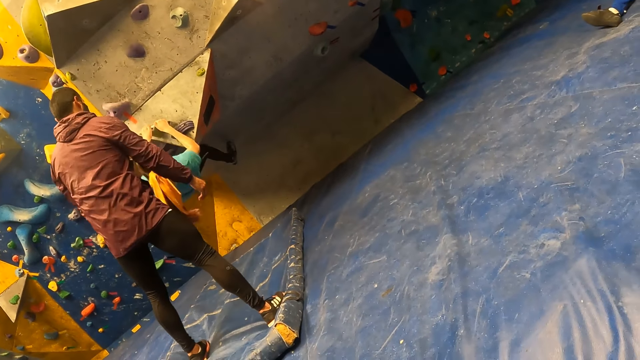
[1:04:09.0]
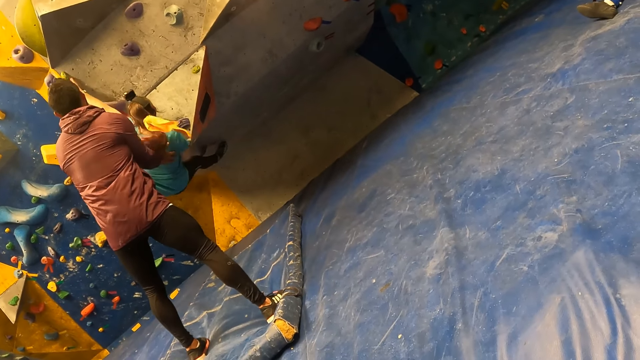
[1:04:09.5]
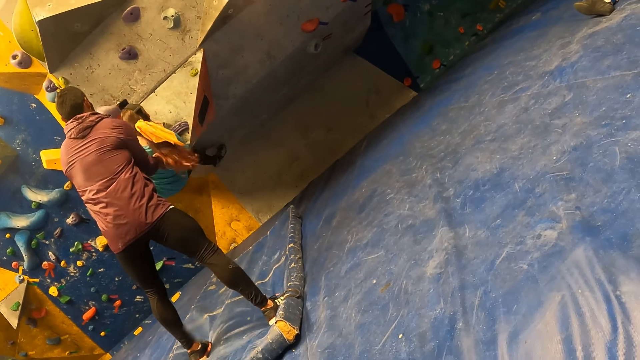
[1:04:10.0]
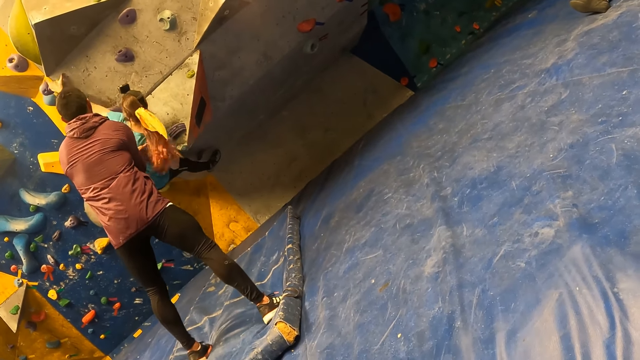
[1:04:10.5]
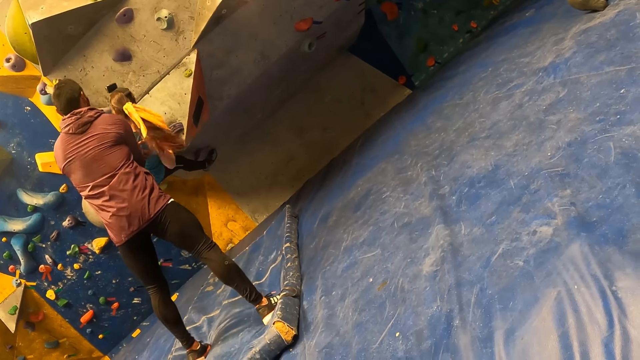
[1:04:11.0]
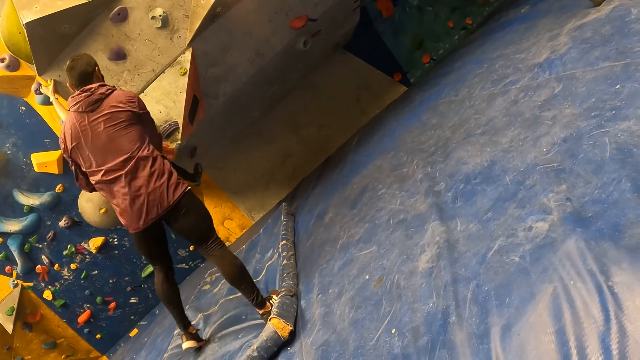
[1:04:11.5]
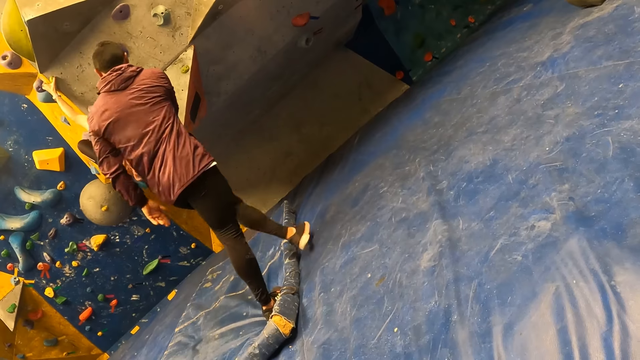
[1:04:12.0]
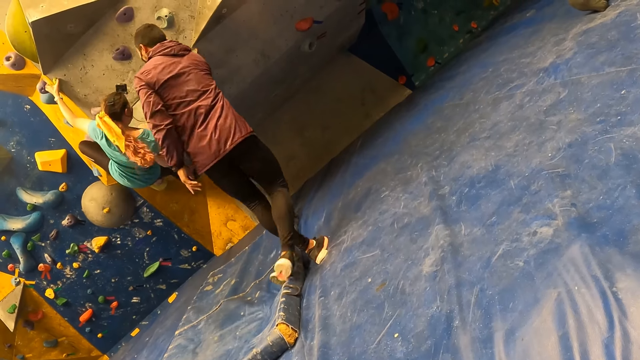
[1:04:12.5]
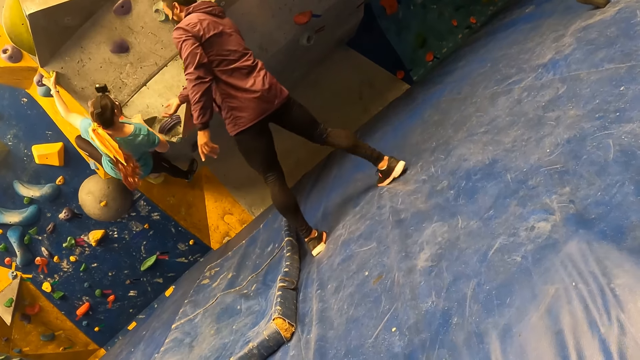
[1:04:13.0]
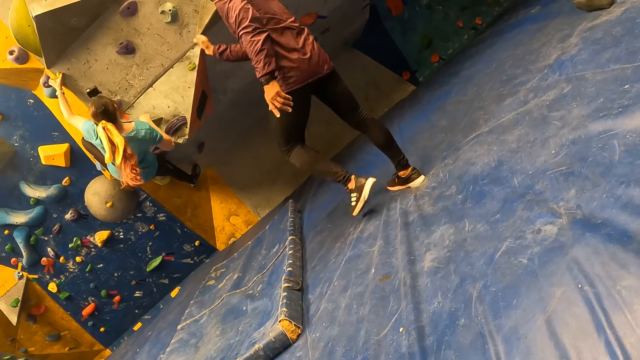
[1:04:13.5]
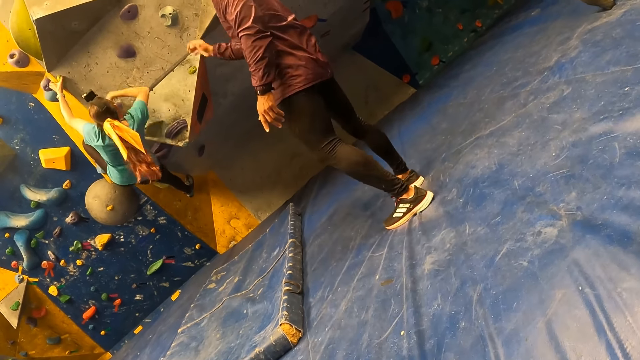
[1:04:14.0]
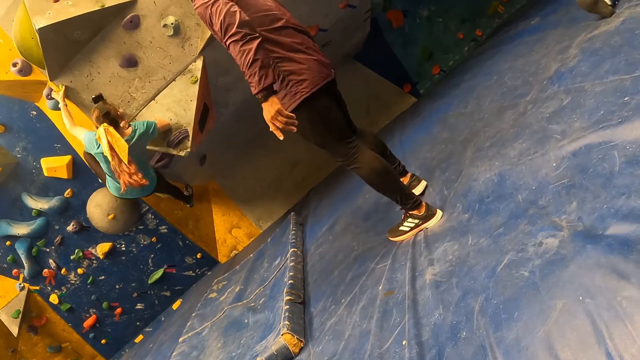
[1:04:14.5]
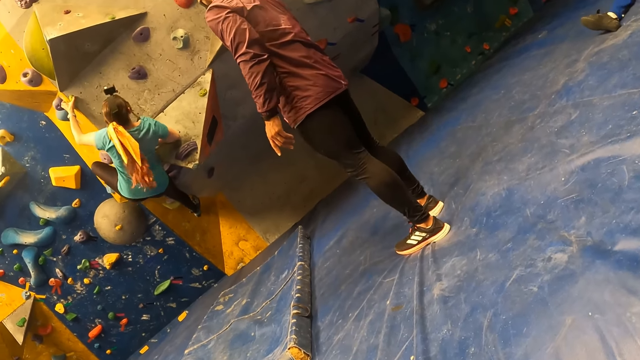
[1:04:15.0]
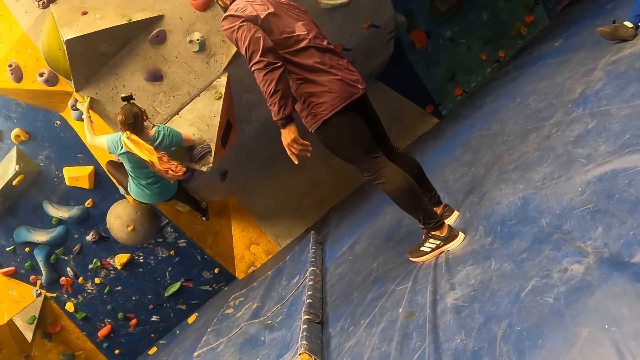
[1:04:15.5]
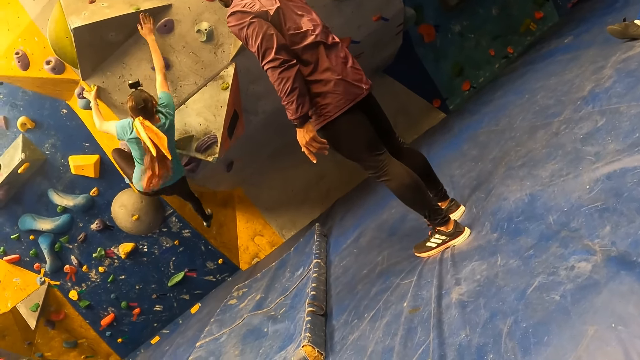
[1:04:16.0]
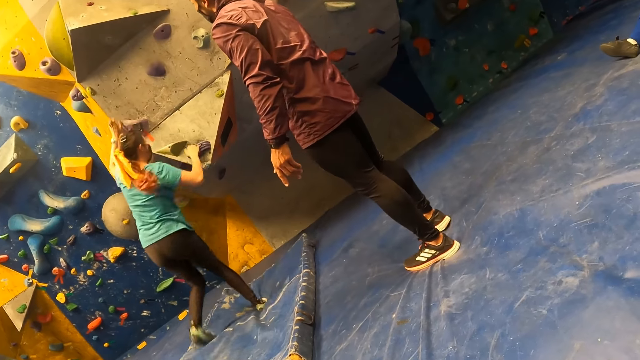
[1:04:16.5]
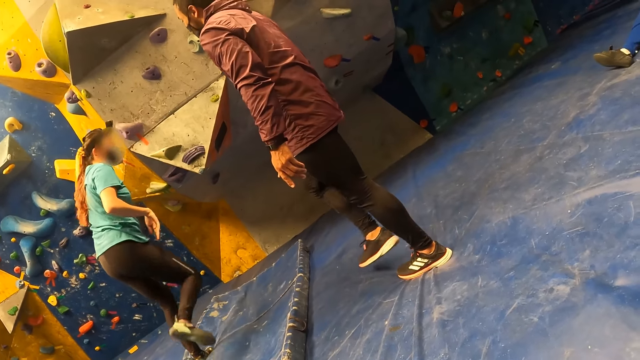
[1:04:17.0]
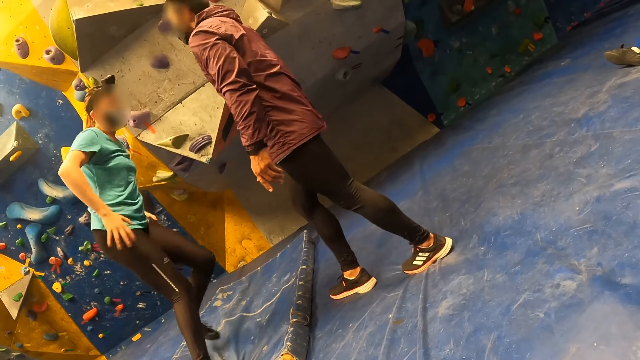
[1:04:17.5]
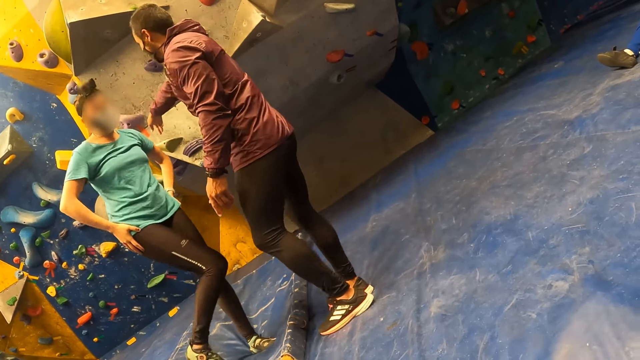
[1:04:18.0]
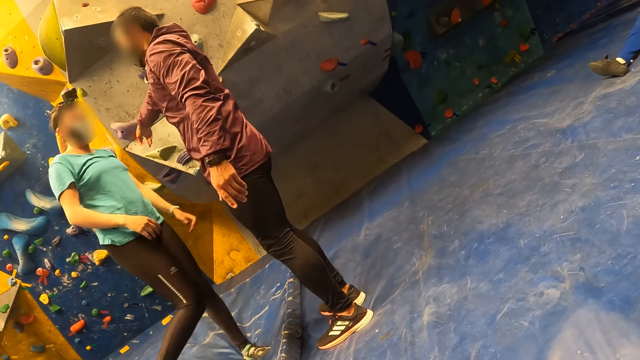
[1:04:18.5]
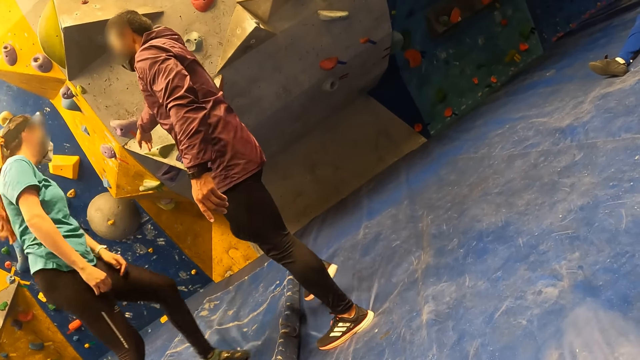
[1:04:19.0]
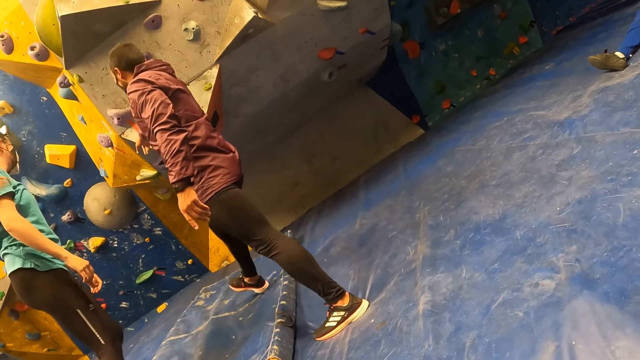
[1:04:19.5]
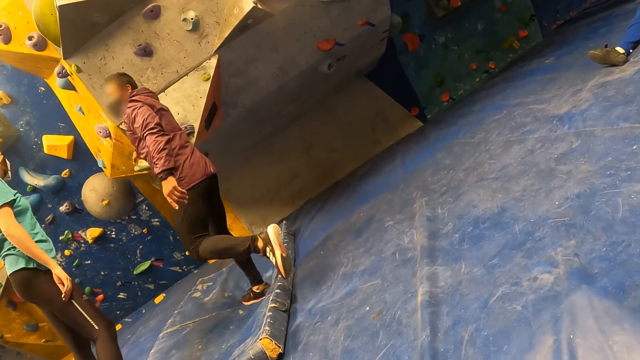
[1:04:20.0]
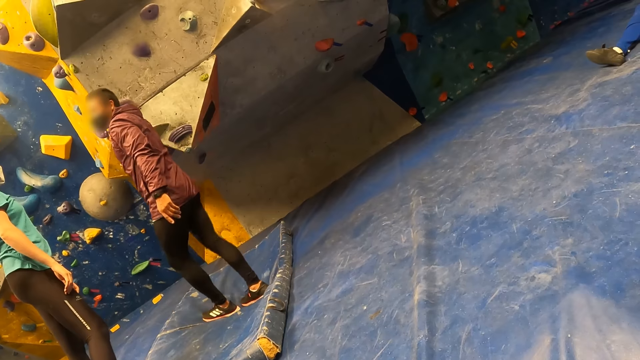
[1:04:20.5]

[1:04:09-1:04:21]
A man pushes the woman. The man aids the woman with both hands. The man waves his hand. The woman walks on the mattress. The woman falls off the bouldering wall to the crash pad. The man converses with the woman. The man points at the wall.

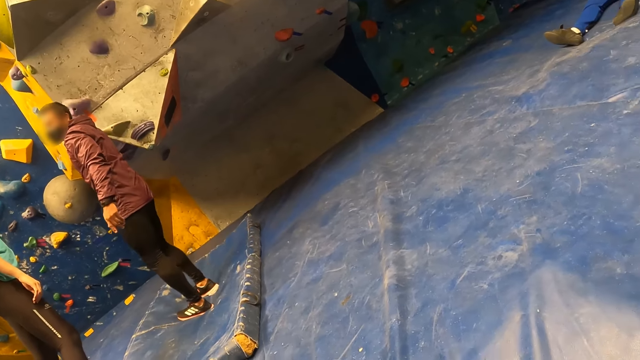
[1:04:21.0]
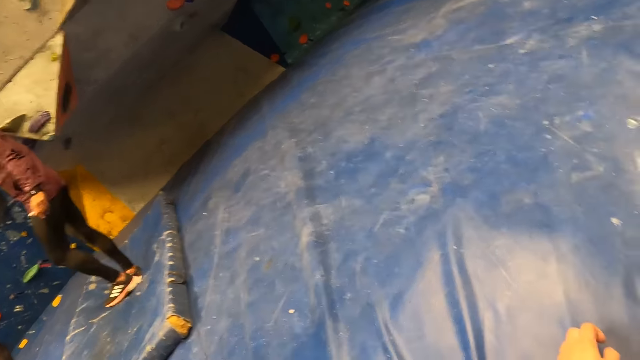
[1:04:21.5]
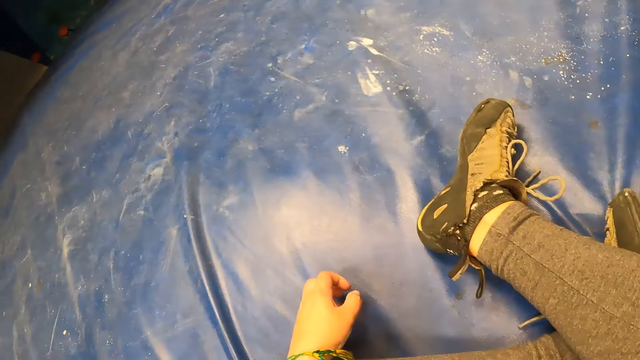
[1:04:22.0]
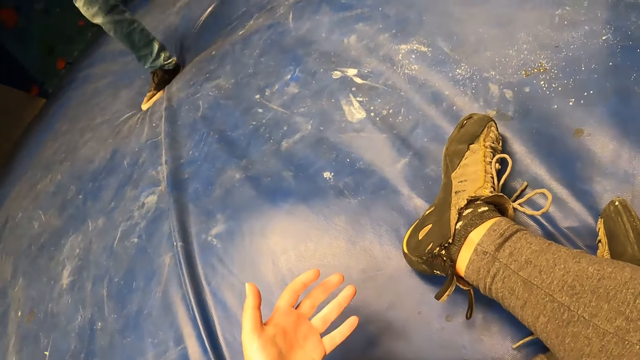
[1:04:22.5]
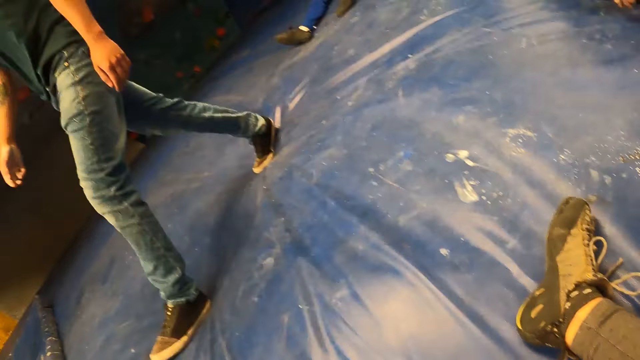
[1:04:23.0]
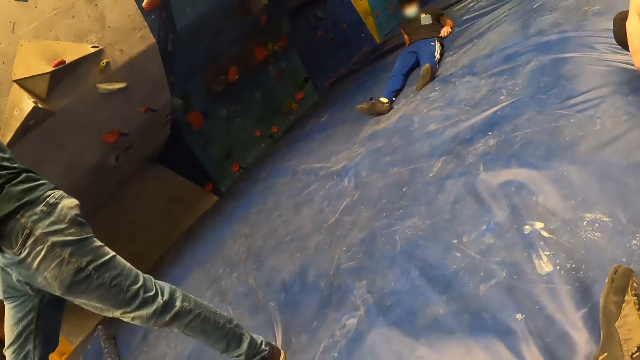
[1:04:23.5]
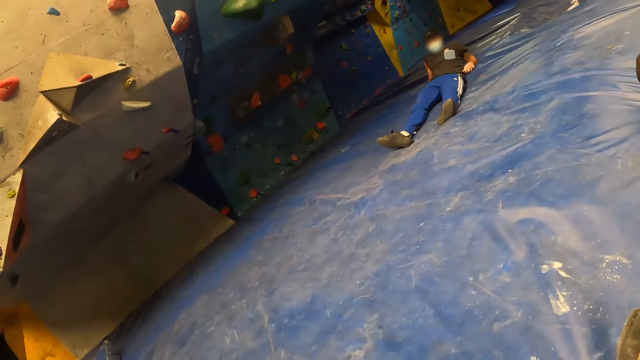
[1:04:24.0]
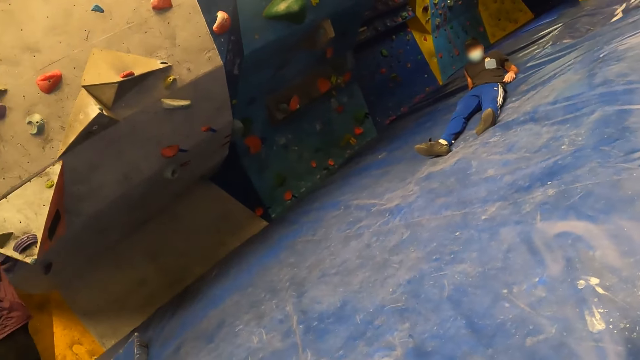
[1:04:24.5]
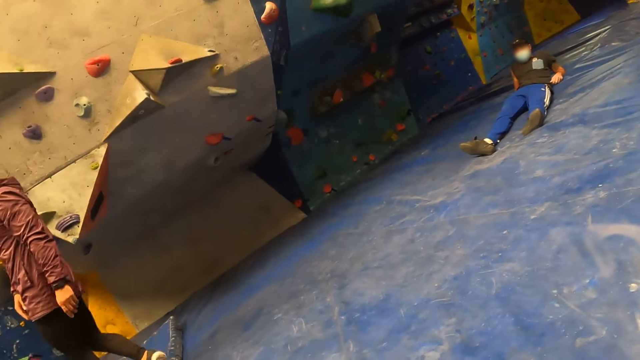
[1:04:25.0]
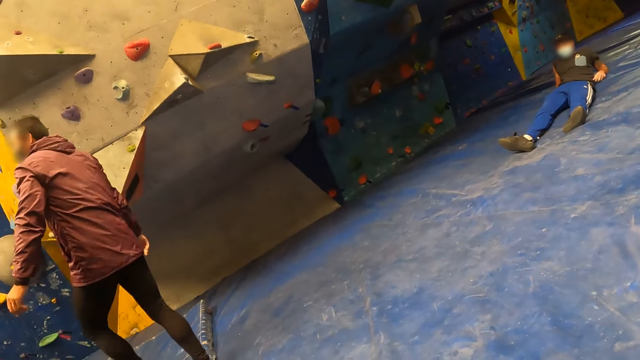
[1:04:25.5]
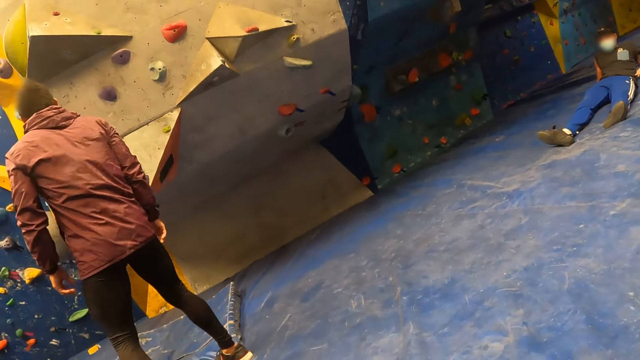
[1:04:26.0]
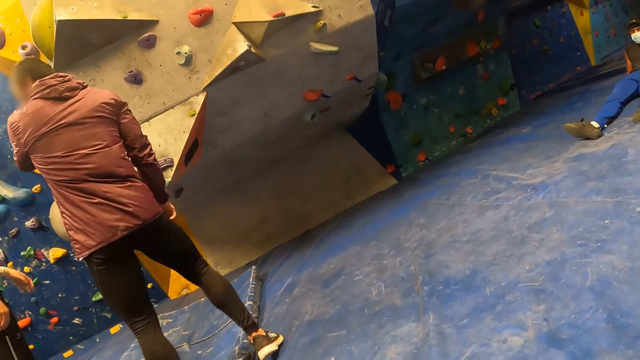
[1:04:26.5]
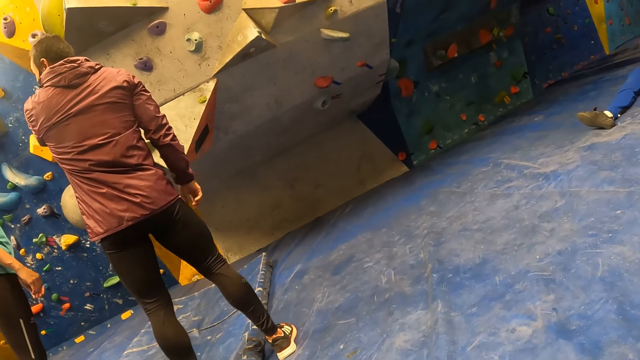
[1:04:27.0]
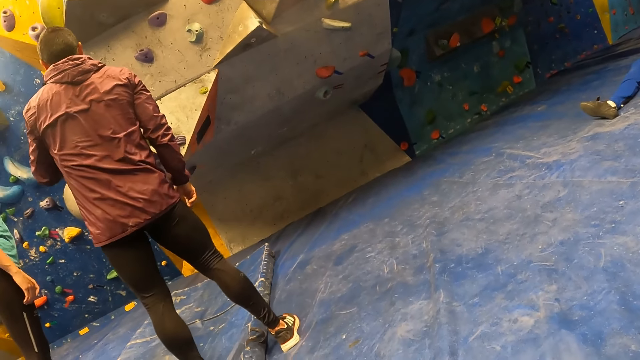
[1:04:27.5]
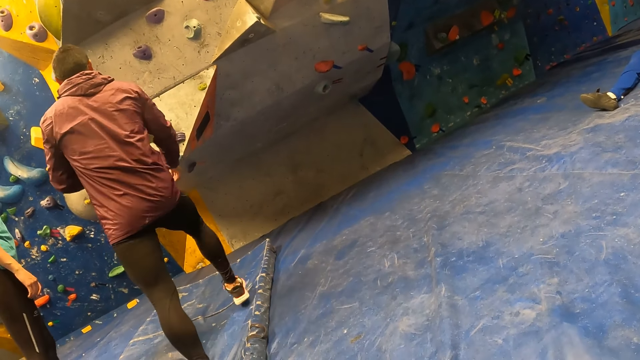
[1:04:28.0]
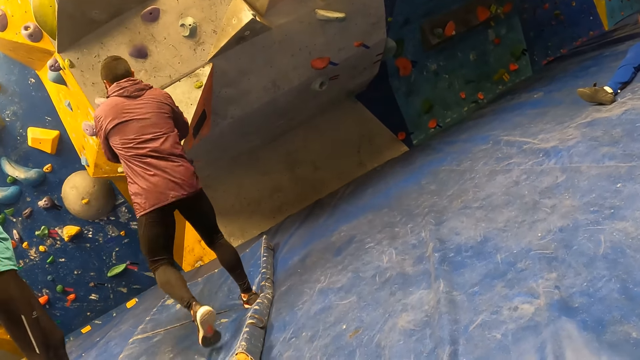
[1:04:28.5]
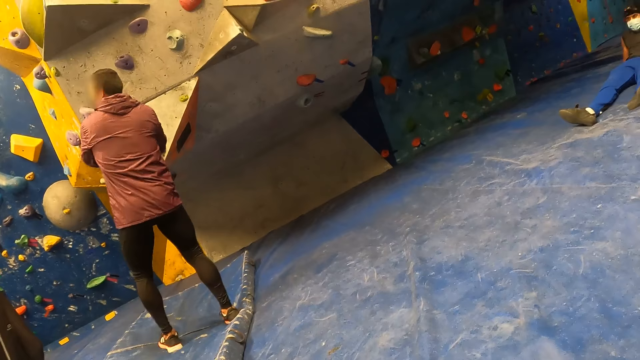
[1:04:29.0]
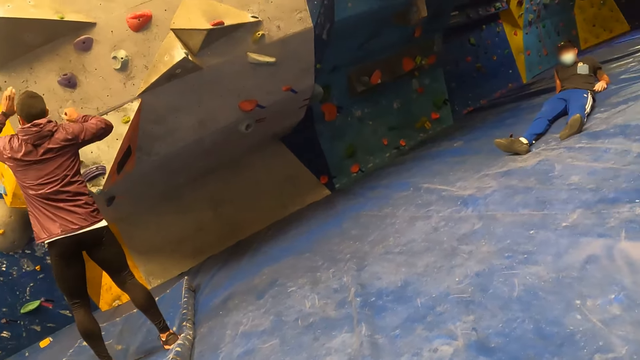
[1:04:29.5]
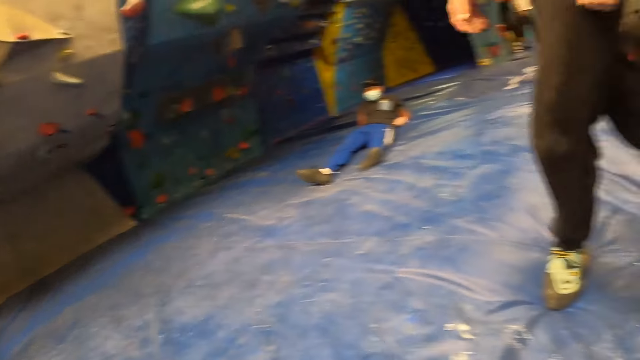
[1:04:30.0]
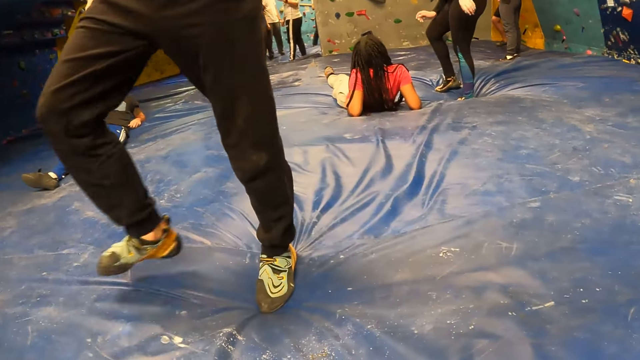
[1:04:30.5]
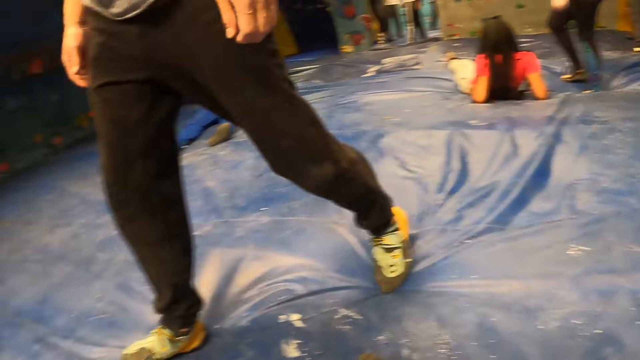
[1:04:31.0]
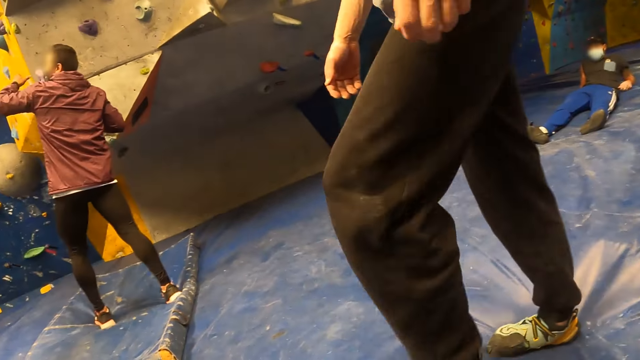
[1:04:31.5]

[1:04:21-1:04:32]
A person passes near another person. The camera wearer stares at the hand. The man touches the wall.
